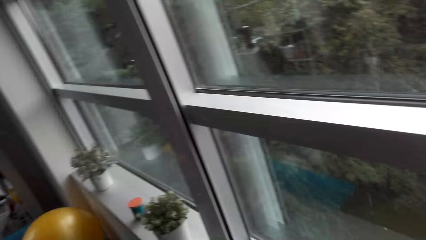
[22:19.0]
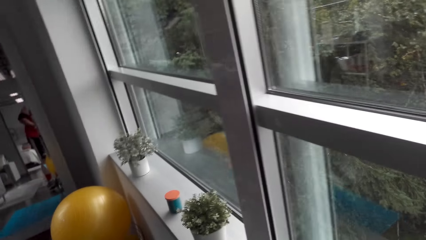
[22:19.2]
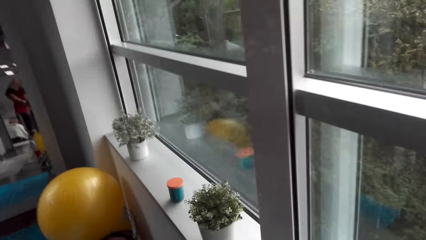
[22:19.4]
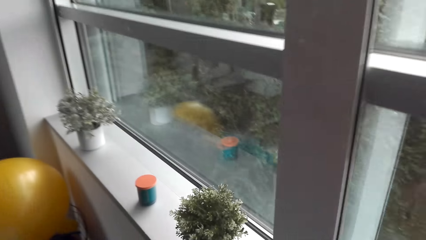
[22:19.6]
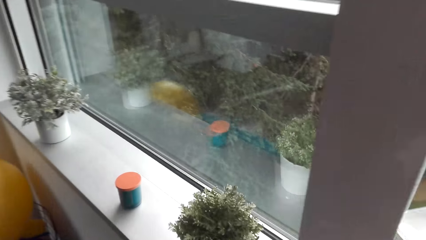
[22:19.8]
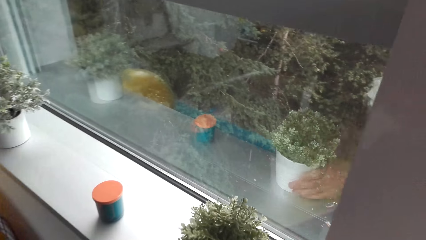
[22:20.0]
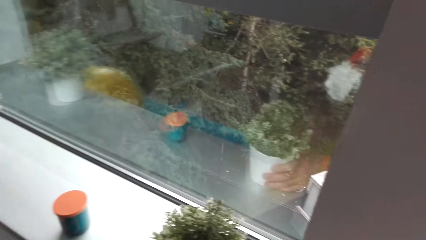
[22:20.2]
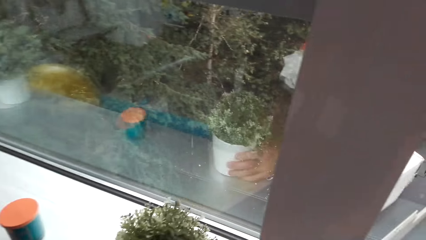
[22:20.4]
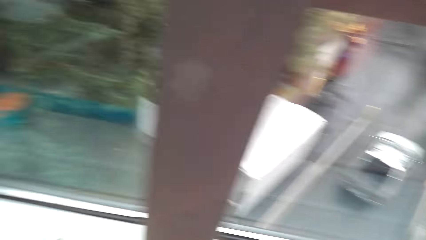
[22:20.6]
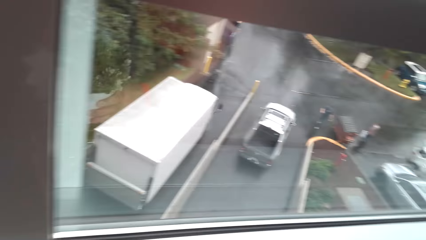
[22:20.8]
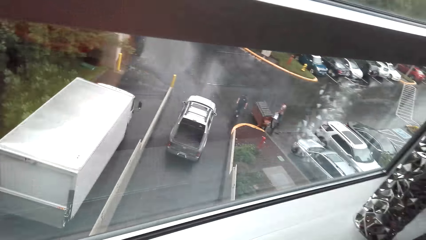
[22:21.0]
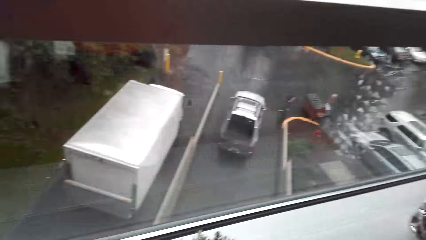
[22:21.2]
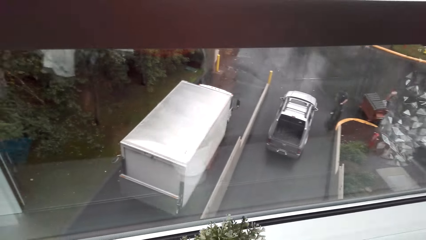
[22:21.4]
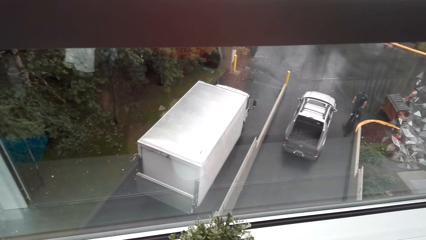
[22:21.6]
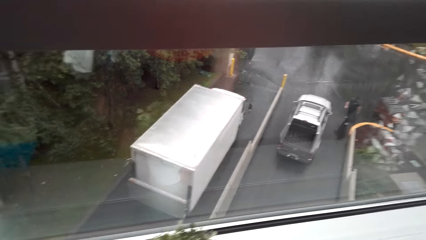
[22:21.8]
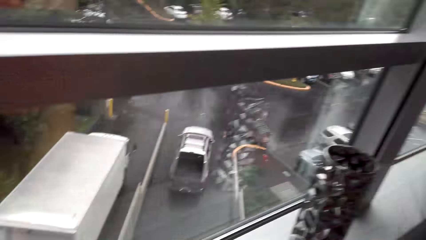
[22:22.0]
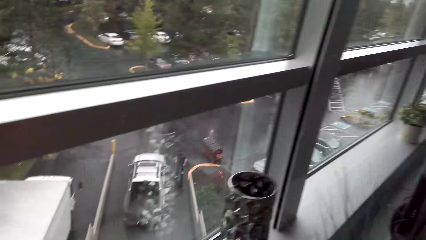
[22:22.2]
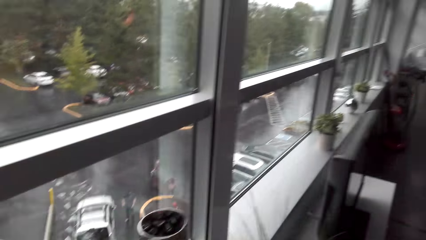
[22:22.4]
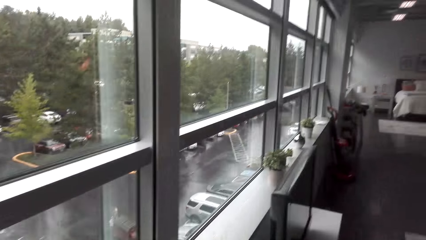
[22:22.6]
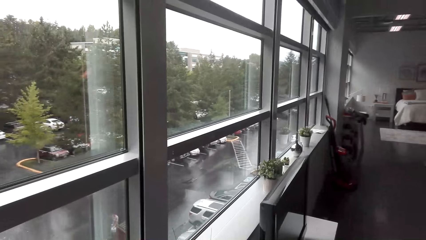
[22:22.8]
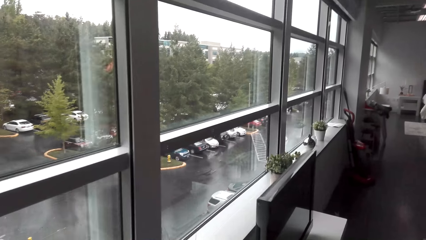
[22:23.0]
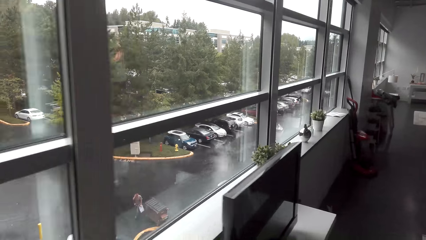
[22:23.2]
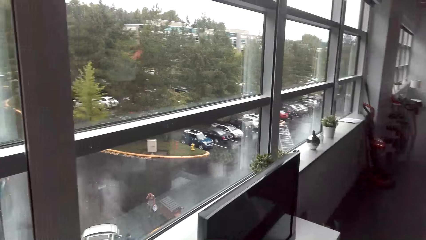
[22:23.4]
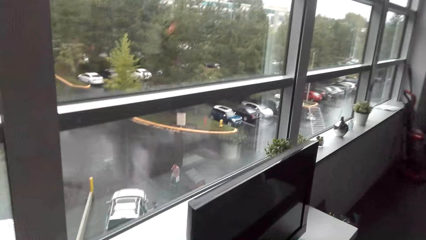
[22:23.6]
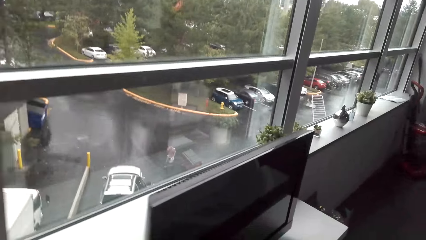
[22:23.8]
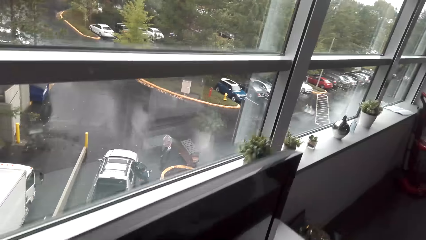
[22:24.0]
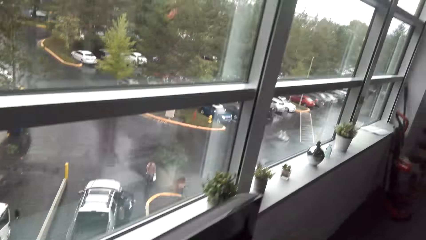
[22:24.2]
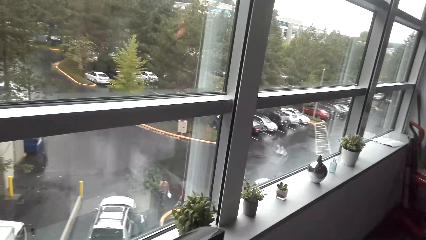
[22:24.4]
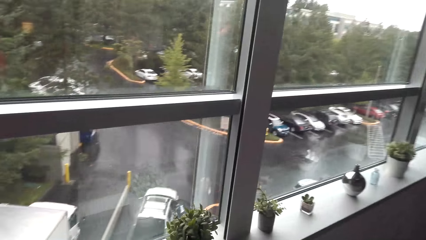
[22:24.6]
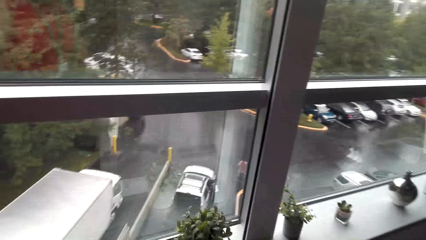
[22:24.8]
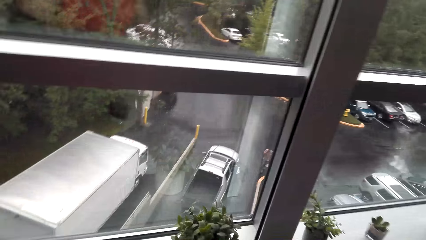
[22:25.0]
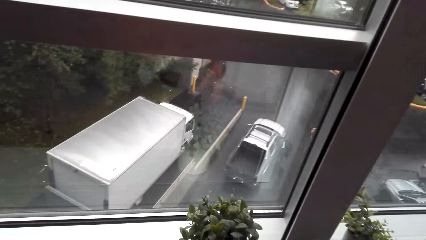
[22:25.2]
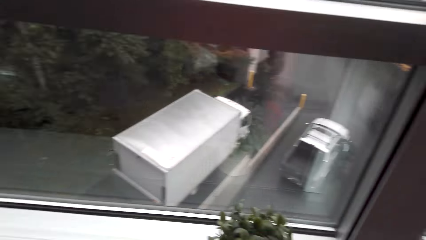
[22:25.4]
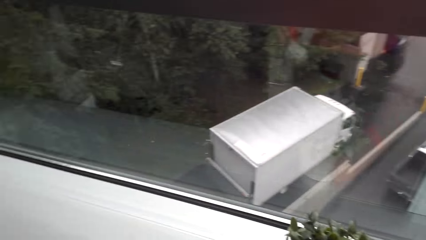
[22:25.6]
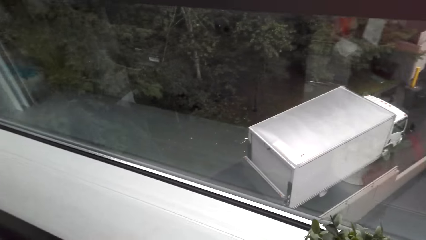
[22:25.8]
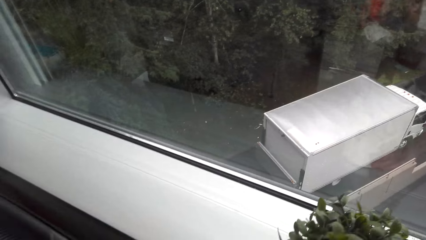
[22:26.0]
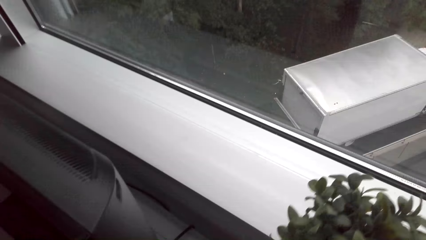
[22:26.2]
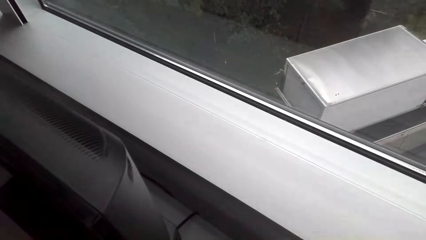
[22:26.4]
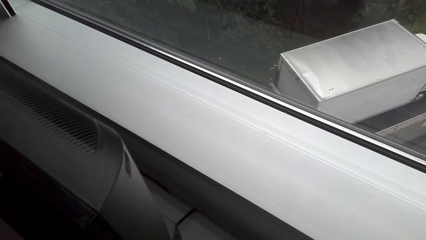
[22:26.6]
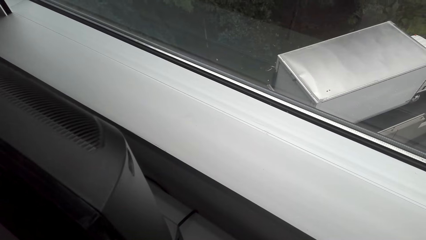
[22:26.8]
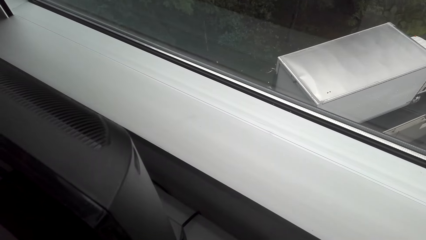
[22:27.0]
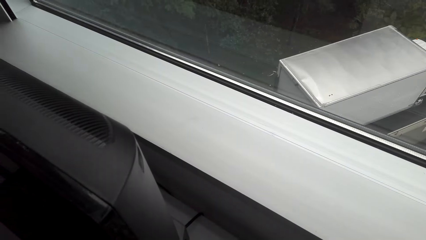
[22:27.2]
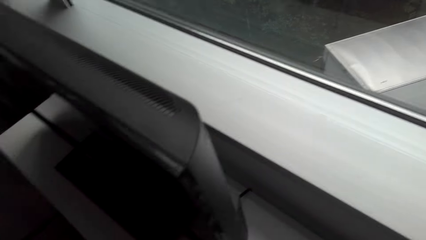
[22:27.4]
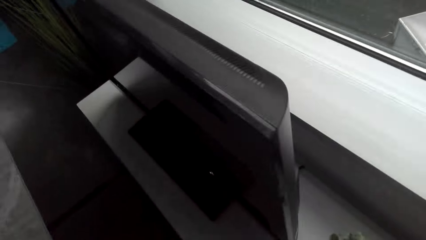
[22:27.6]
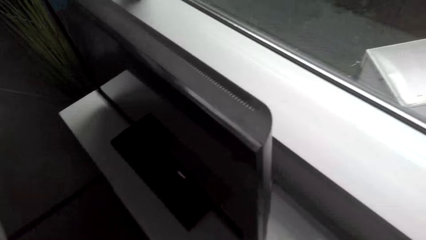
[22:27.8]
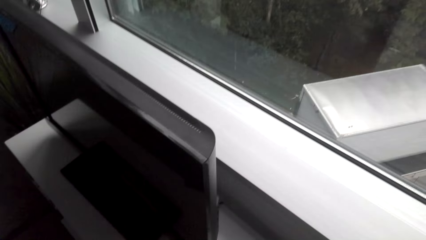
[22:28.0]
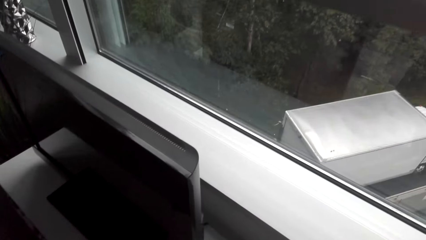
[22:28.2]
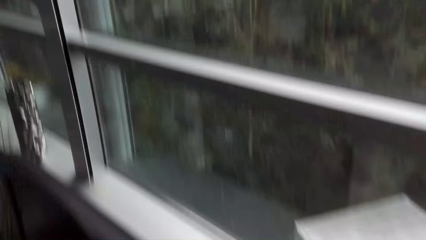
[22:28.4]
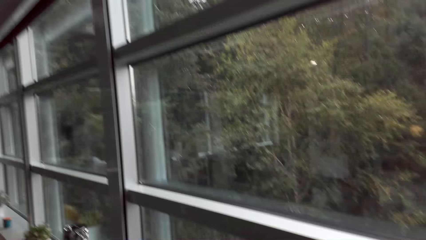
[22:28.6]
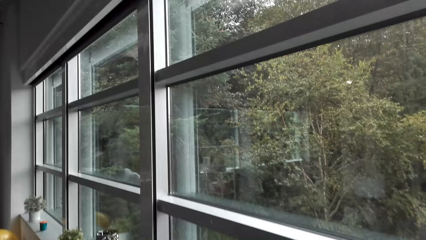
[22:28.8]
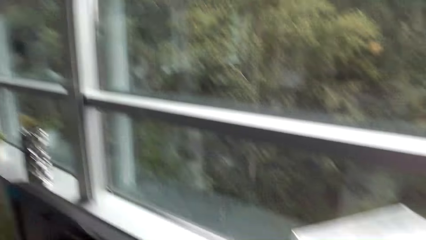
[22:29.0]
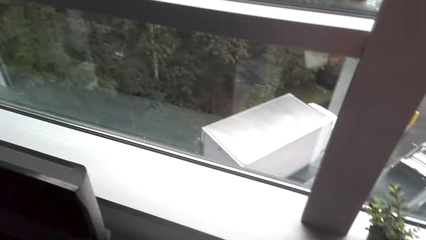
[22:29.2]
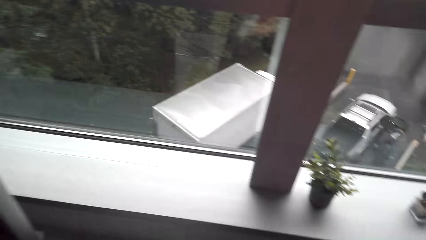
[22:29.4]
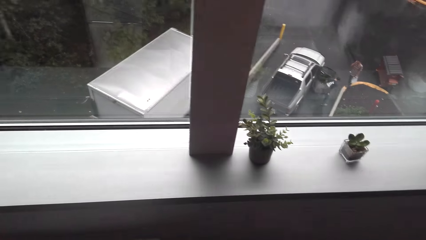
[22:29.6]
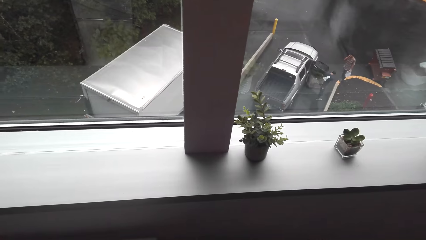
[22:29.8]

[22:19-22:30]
The camera wearer returns the flower to the left. They walk. They remove the flower from the window.

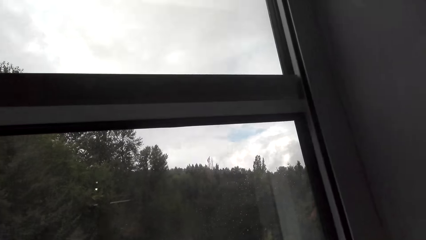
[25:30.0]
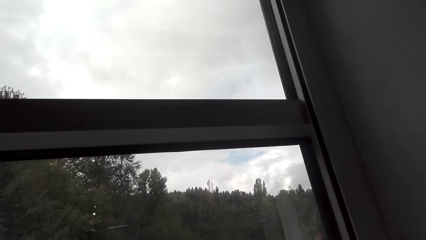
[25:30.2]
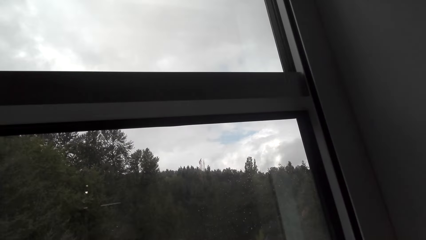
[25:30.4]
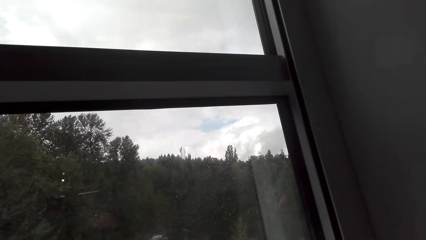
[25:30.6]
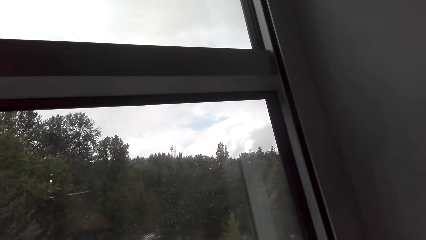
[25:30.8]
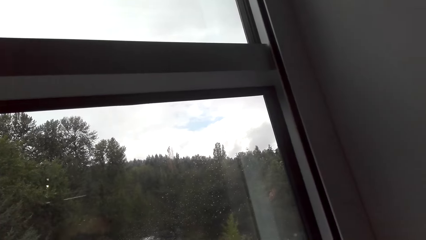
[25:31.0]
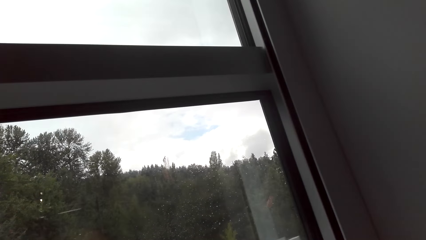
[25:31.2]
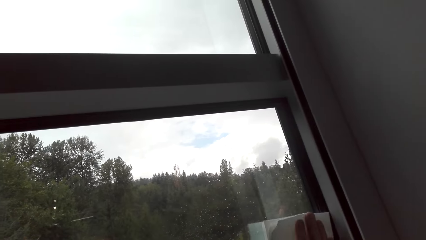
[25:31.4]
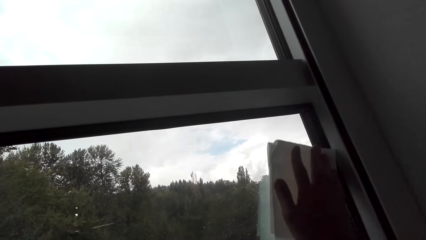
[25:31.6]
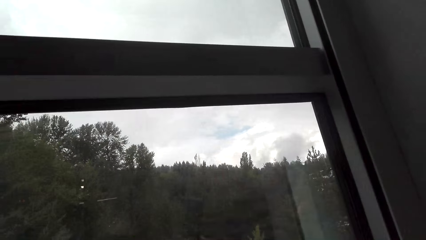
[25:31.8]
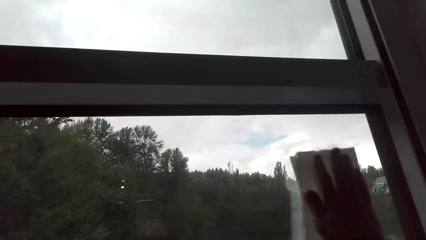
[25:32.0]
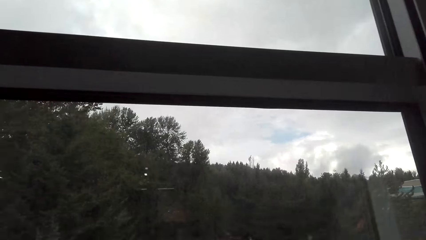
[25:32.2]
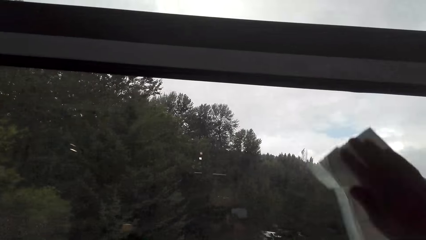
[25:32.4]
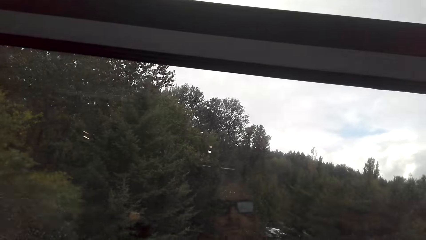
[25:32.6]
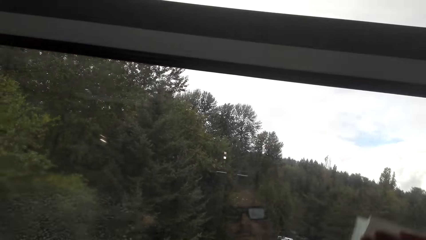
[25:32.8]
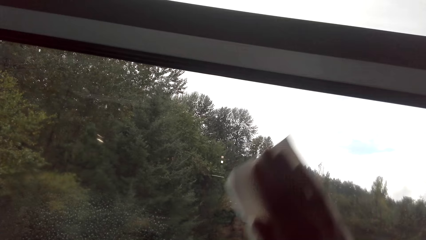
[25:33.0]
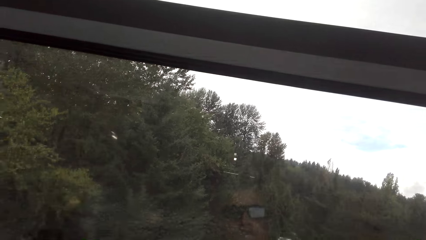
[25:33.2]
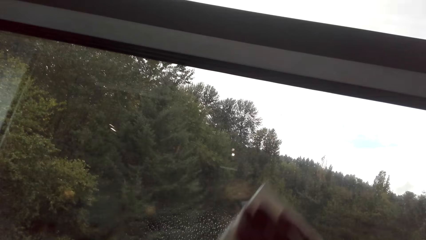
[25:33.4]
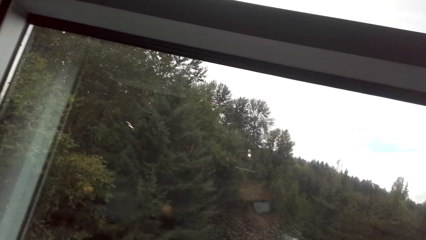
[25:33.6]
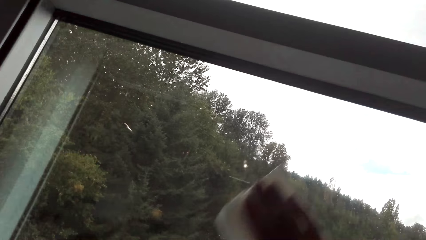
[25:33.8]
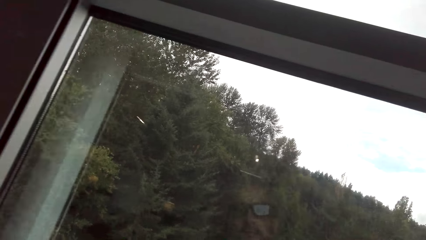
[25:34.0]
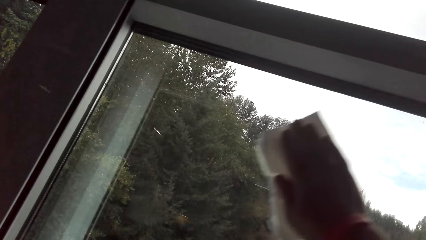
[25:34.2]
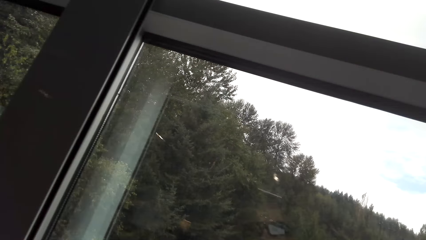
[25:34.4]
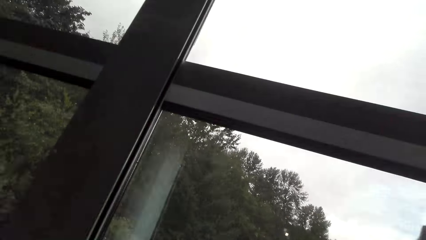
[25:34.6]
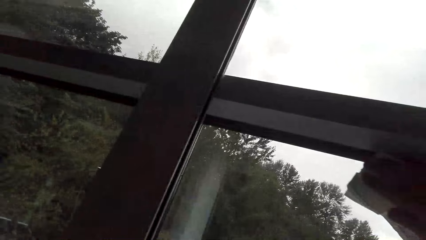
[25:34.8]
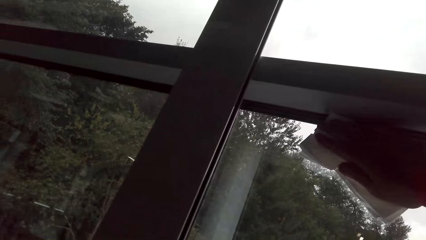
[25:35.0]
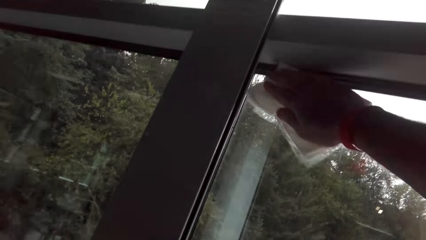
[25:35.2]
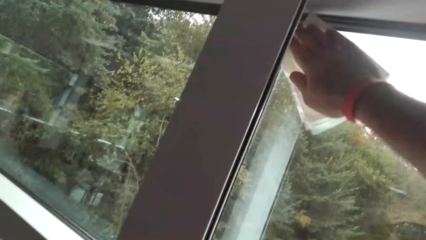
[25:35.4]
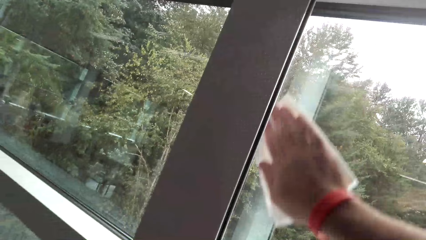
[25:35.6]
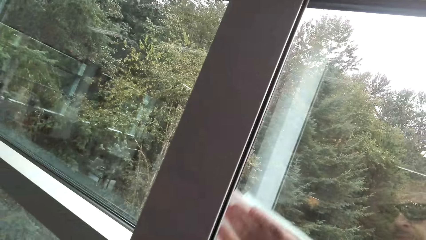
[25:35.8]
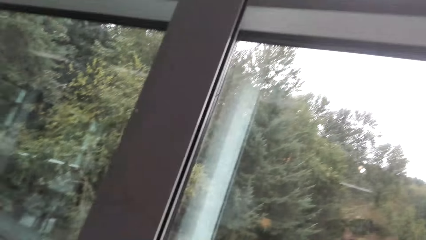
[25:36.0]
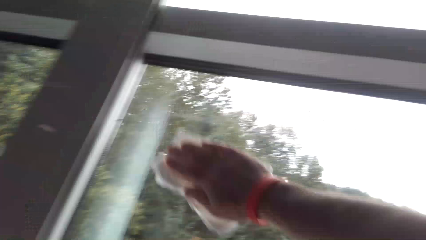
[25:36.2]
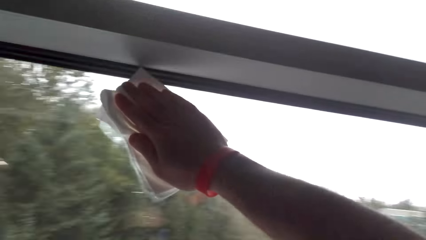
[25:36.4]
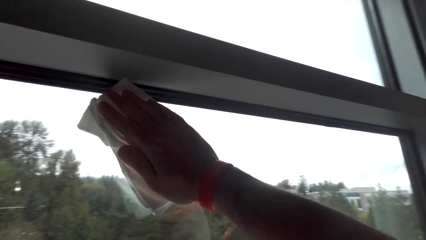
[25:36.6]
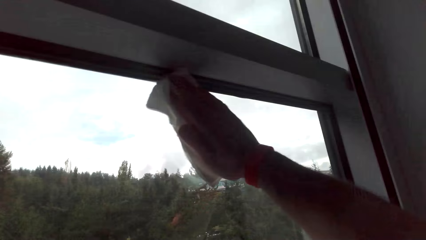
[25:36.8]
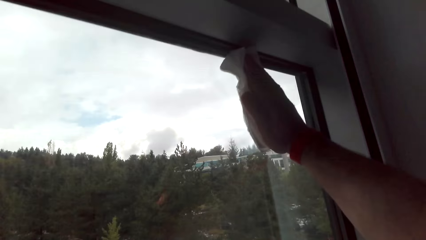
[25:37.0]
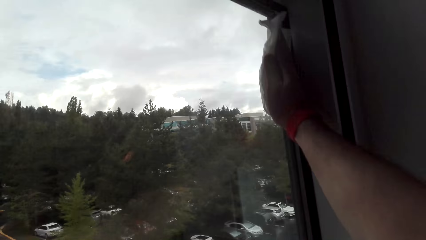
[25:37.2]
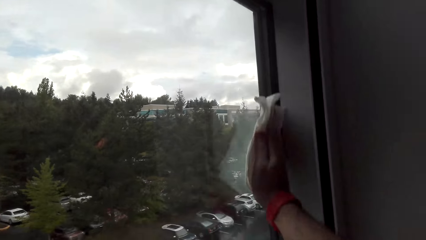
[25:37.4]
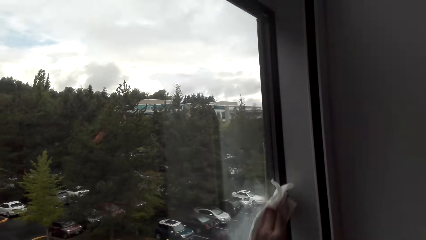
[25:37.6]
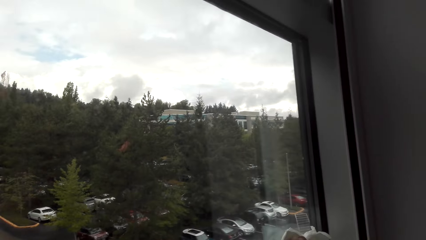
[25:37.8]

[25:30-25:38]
The camera wearer wipes the window pane.
